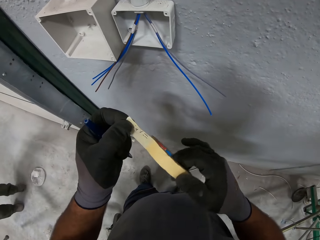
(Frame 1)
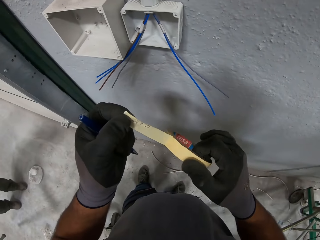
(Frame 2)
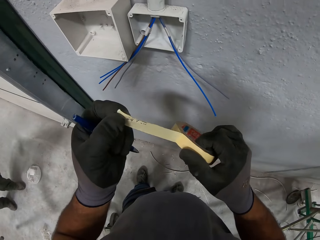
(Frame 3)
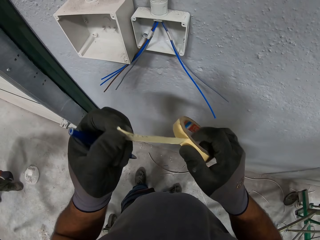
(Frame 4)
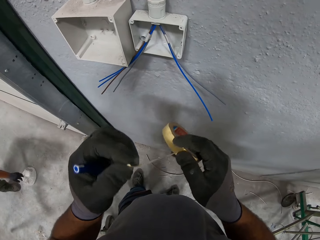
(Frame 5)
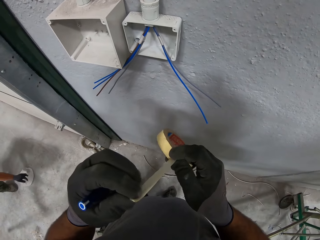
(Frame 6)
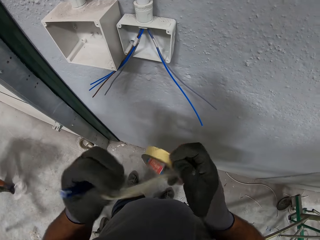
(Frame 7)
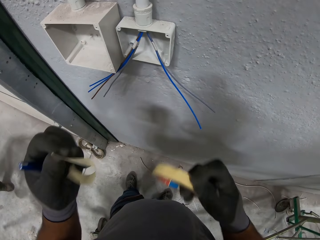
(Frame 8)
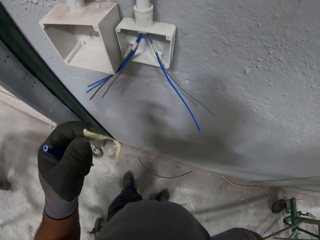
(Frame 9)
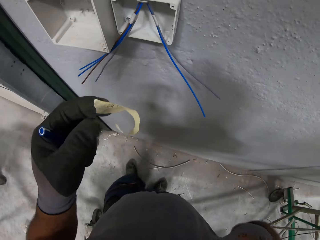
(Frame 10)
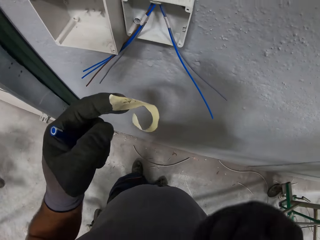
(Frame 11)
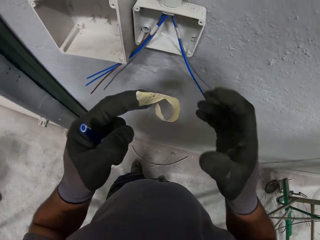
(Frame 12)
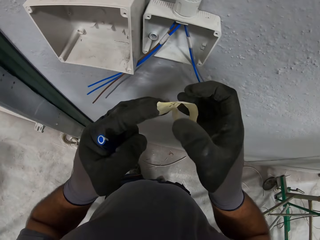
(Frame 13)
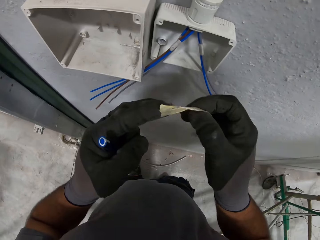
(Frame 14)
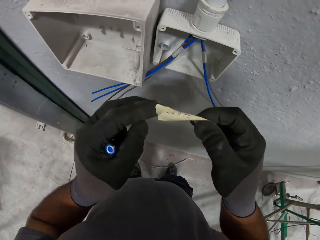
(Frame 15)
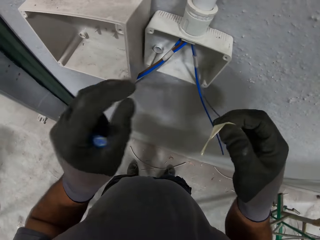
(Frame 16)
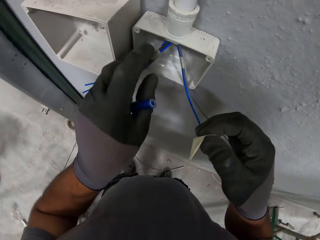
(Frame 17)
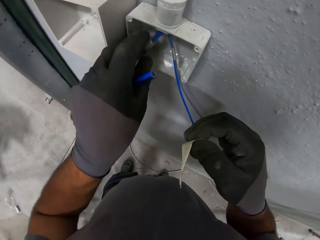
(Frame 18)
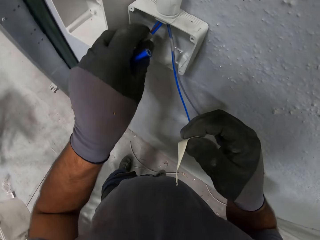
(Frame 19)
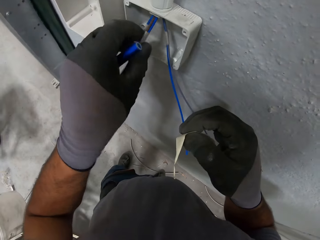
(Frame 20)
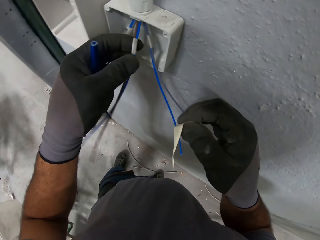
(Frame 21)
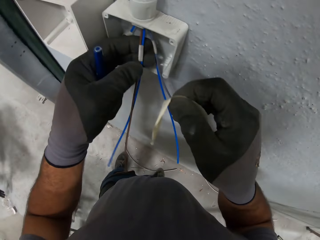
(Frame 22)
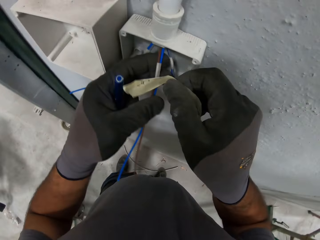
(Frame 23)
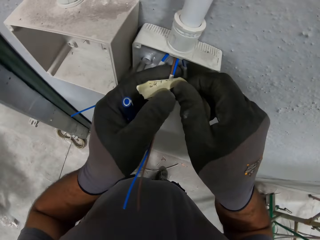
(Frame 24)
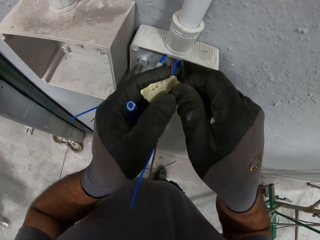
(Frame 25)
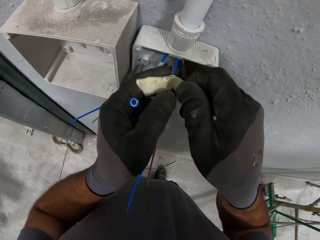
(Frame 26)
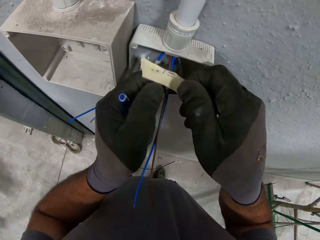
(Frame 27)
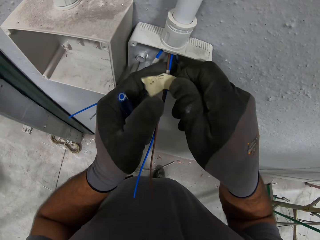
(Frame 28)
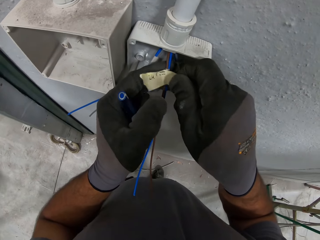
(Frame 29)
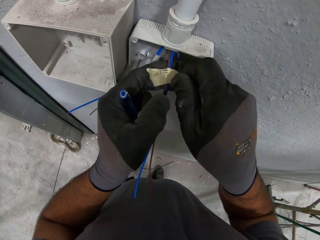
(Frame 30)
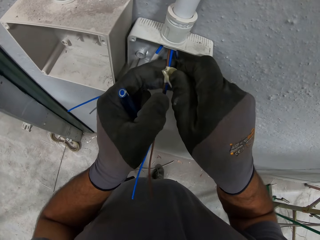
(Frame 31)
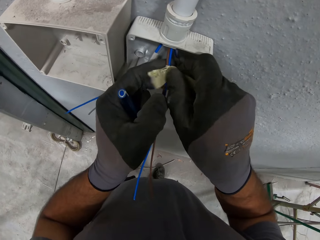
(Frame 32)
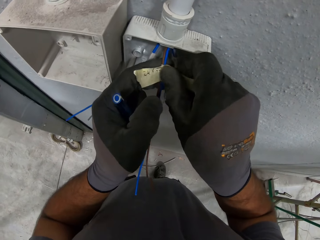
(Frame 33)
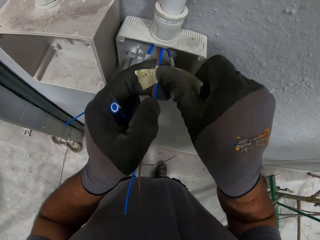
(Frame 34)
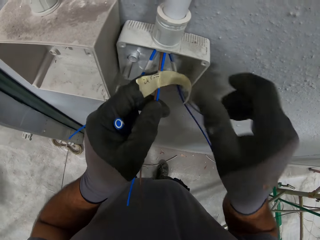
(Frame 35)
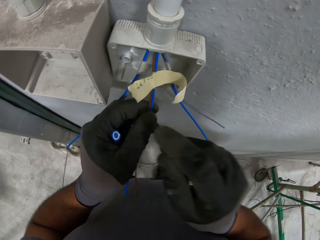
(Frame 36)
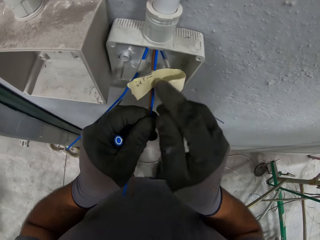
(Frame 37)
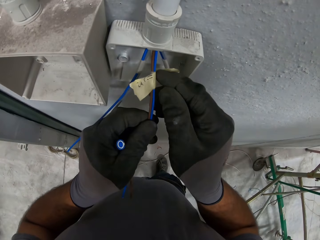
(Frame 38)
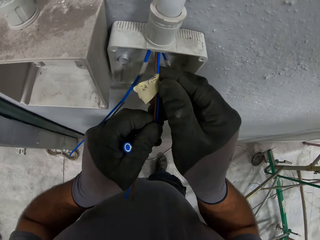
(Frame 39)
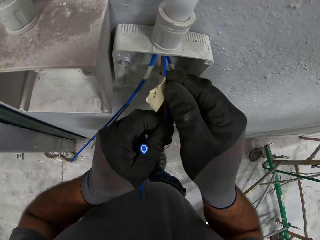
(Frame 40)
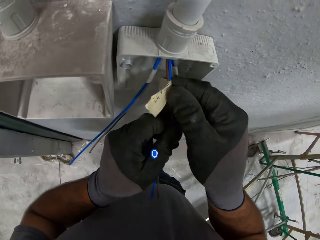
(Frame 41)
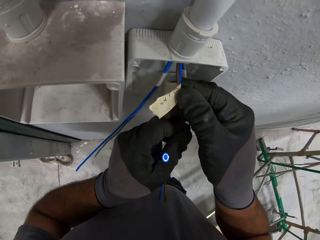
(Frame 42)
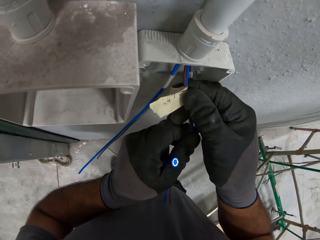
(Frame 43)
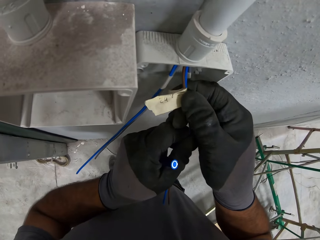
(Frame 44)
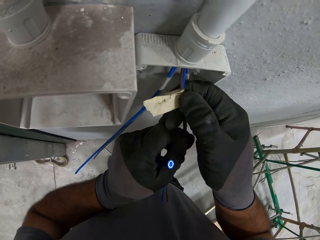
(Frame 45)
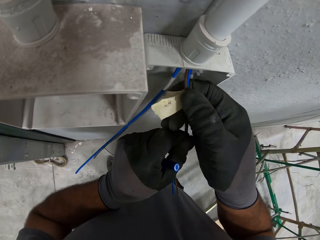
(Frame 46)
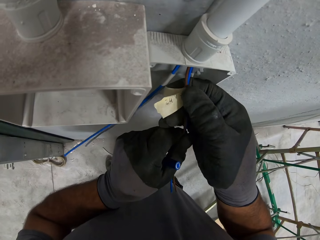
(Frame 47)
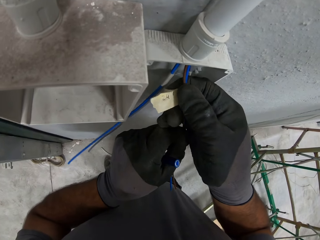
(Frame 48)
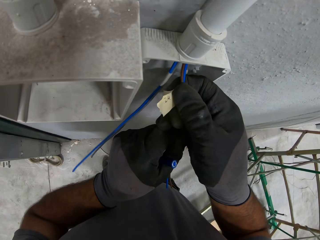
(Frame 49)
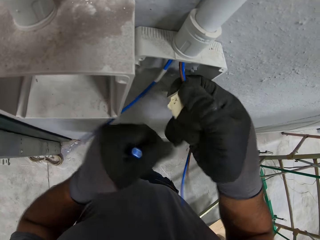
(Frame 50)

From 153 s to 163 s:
The camera wearer cuts the tape. He holds a cello tape cutting with both hands. He holds wire cables with his left hand. He wraps the wire cables with the cello tape and puts the tape in the wire.

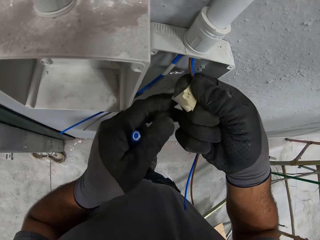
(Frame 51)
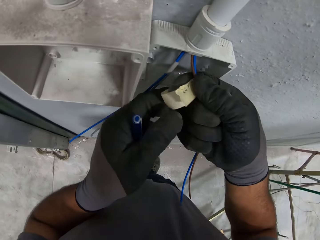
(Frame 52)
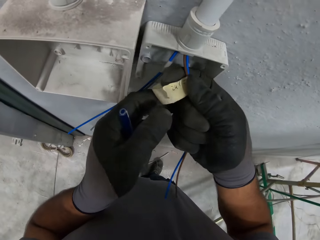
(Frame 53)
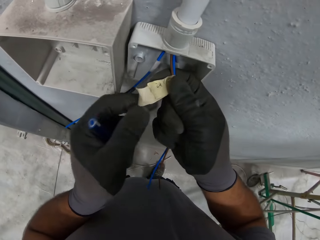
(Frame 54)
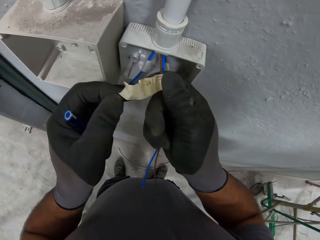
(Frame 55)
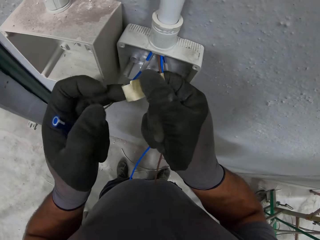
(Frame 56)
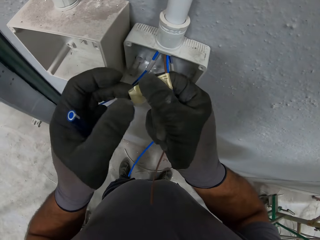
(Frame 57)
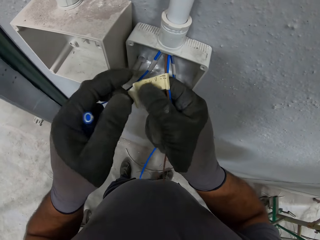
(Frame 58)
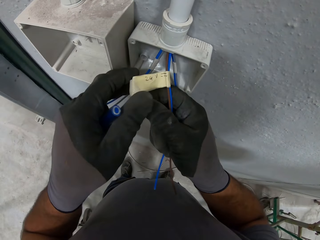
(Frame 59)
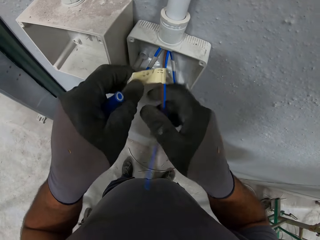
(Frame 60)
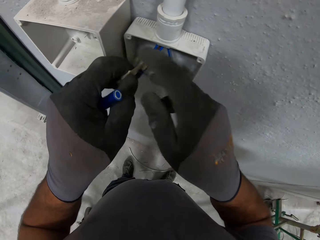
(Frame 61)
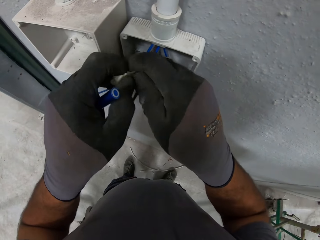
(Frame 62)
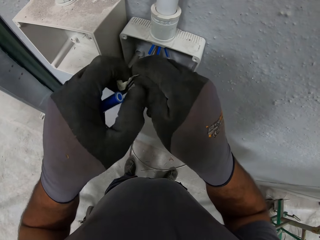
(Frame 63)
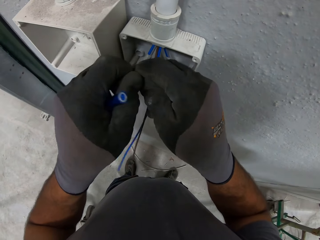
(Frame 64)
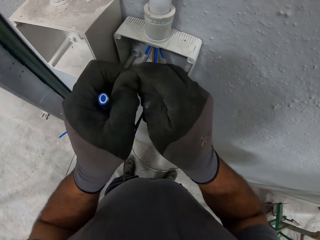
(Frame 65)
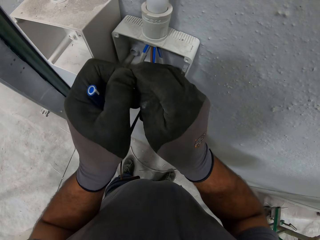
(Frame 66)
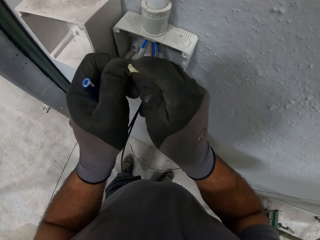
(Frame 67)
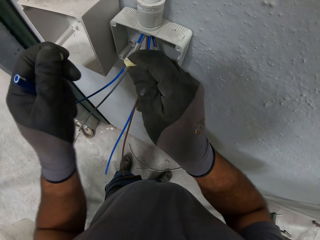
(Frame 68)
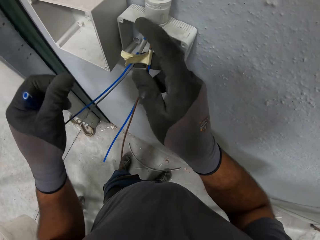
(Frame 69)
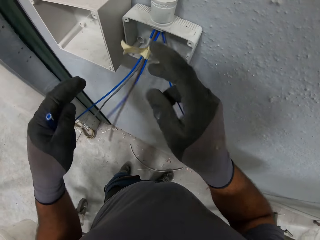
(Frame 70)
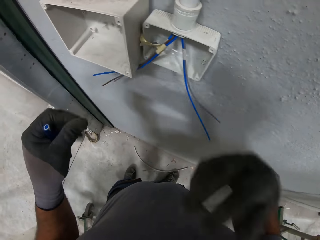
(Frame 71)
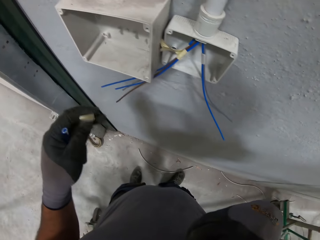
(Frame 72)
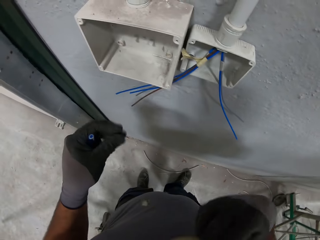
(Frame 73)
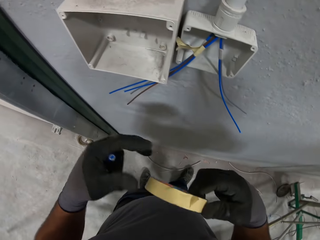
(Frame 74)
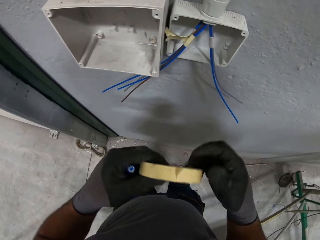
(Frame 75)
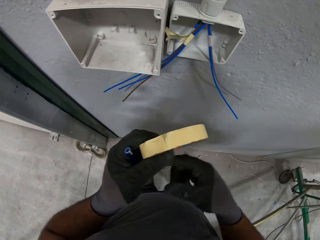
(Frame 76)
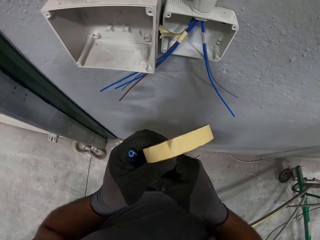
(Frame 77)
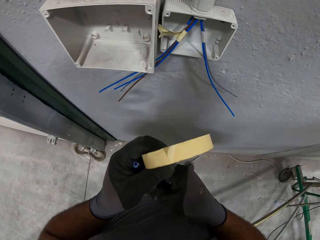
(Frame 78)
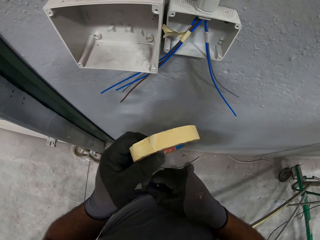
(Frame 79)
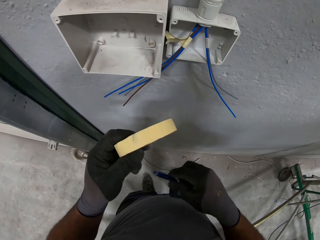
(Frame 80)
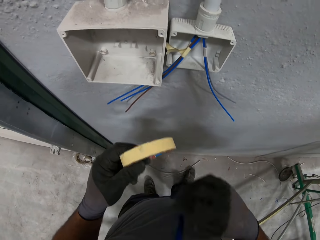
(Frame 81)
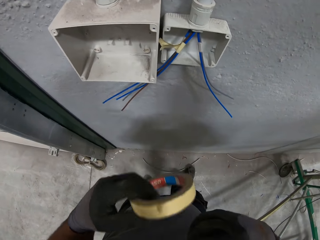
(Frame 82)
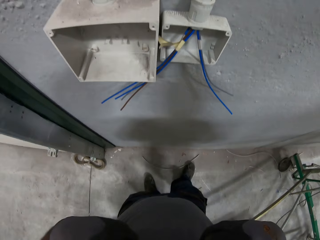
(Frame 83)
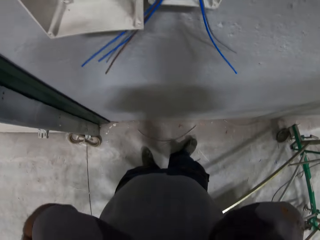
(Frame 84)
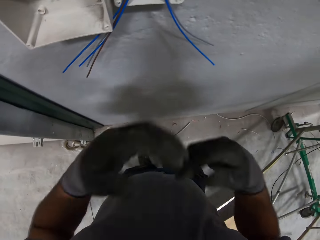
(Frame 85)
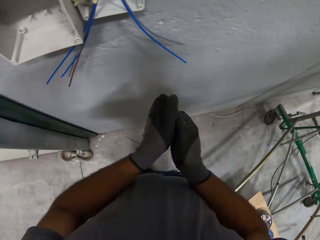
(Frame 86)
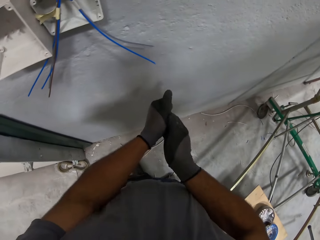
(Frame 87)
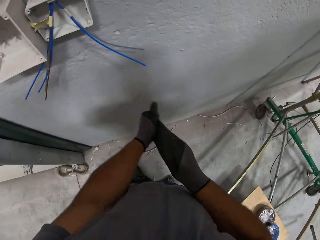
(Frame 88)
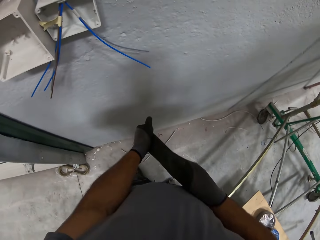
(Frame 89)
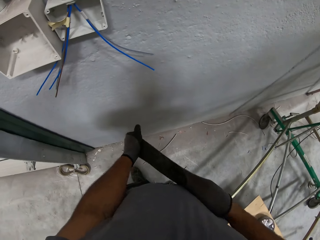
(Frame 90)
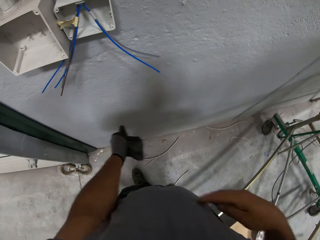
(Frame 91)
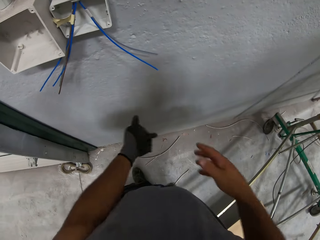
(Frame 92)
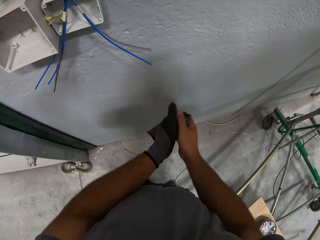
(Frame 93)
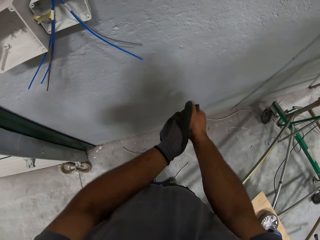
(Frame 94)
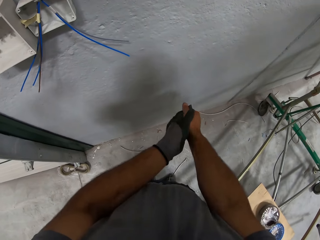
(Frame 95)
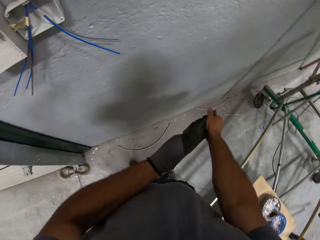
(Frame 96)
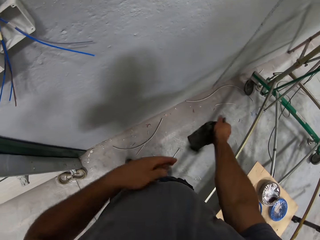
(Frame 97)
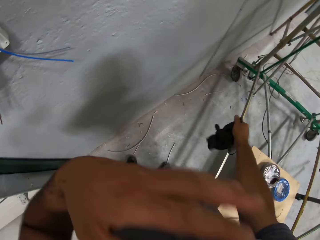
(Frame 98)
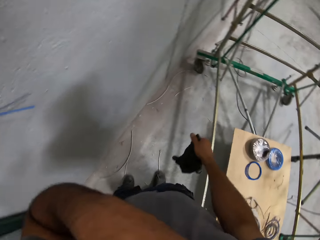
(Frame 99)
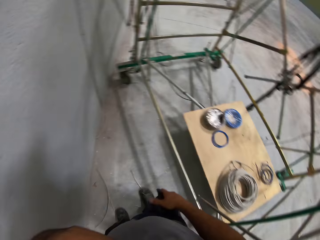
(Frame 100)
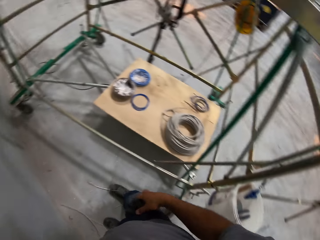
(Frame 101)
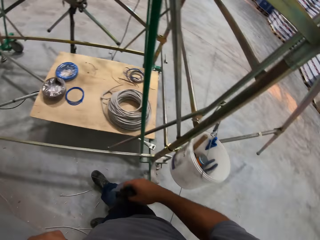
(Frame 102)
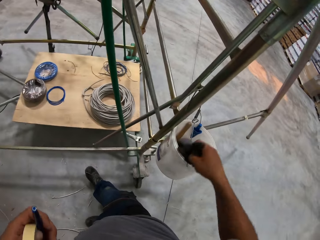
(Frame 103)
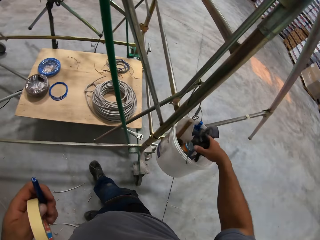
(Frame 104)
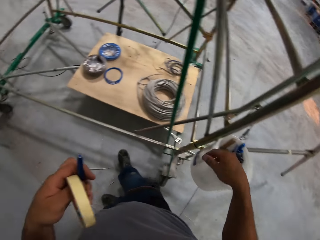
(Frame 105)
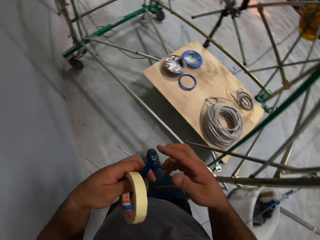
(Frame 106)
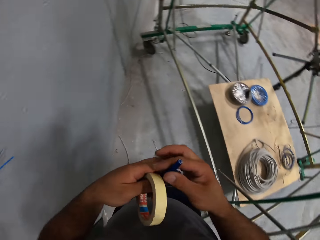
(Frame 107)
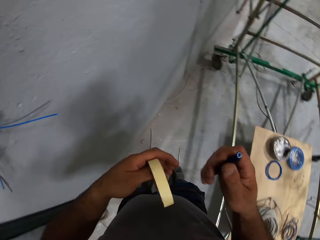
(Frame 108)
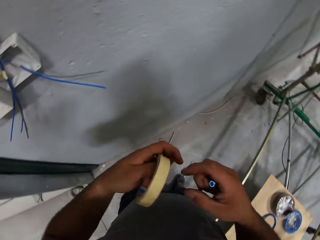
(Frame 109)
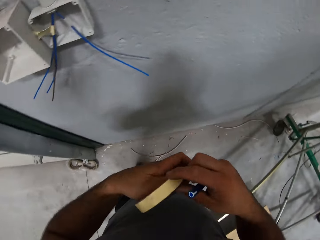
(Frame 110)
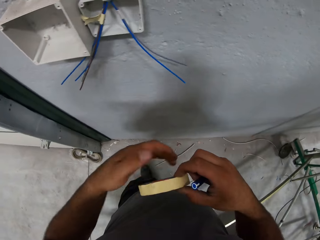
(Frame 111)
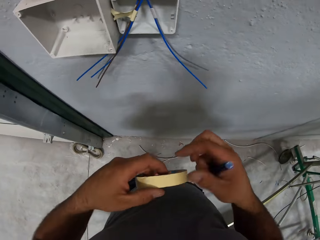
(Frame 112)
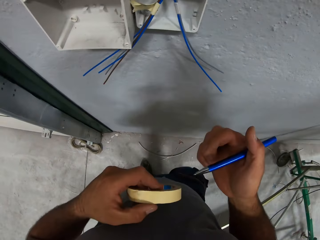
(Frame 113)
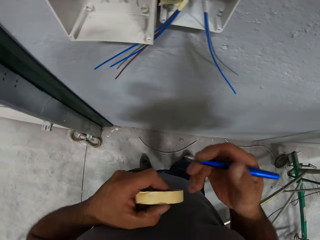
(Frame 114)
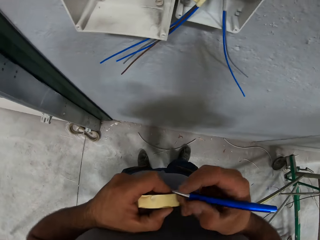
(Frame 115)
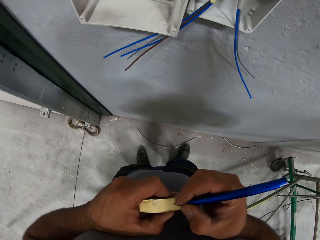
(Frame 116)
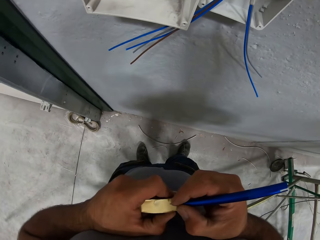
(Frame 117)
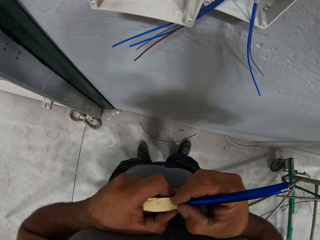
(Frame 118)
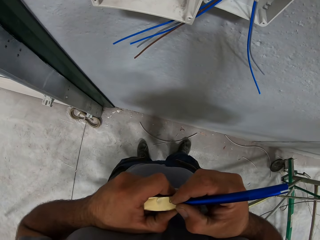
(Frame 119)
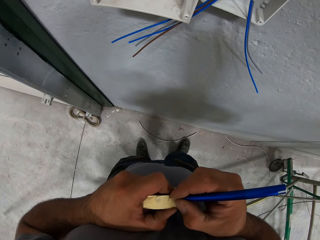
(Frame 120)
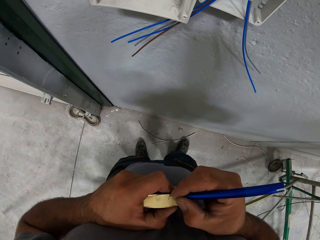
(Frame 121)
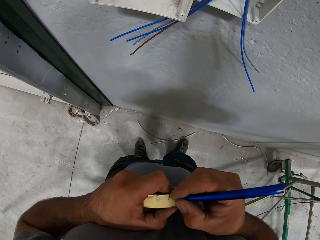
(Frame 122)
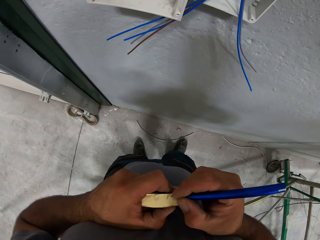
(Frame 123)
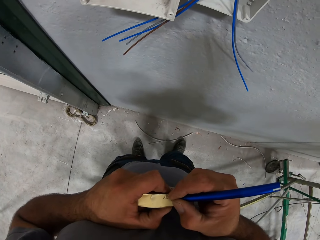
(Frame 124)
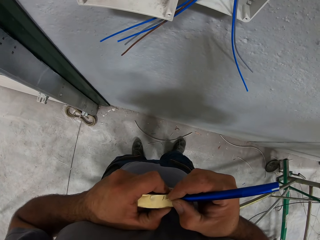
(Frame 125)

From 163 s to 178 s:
The camera wearer holds wire cables with both hands. He cuts a piece of cello tape on the cables. He holds the cello tape and a pen on his hands. He removes a glove from his right hand. He removes a glove from his left hand. He throws the gloves in the bucket. He holds the cello tape and pen on his hands. He writes on the cello tape.
